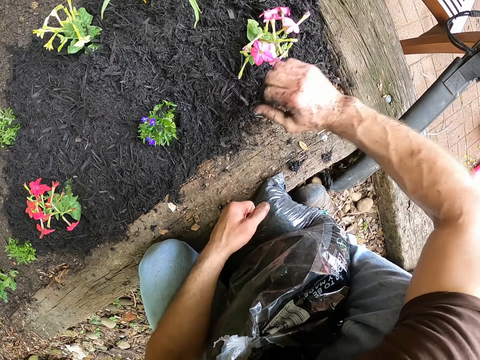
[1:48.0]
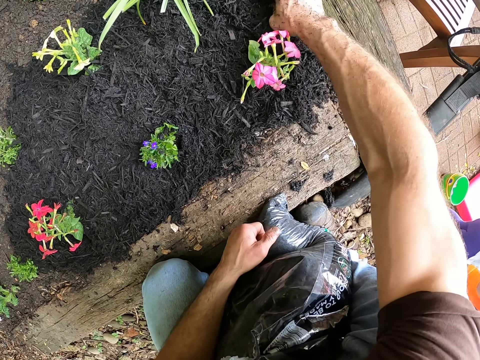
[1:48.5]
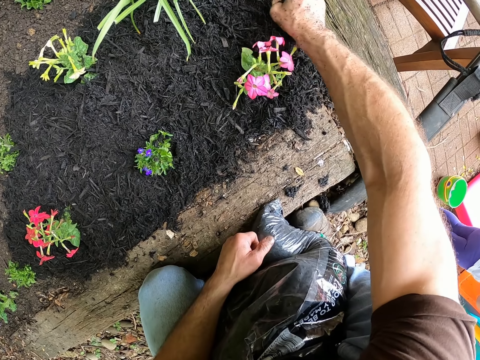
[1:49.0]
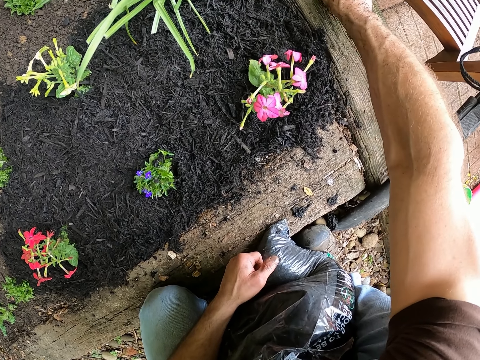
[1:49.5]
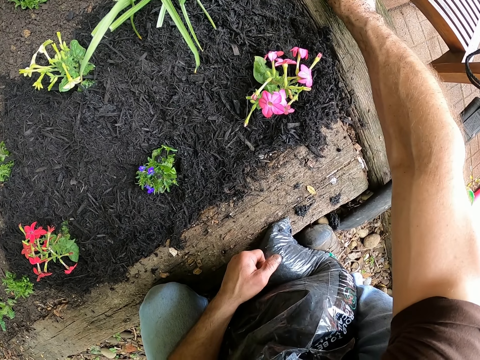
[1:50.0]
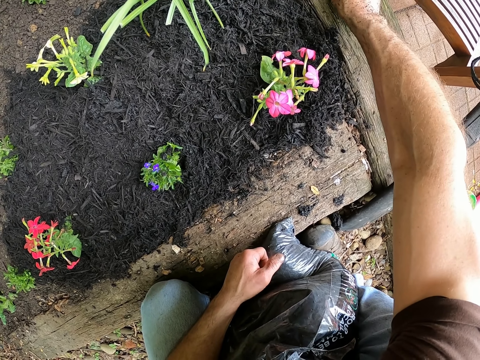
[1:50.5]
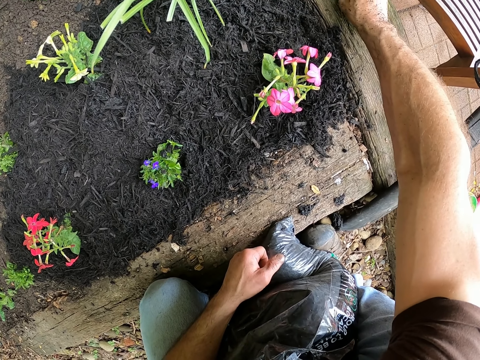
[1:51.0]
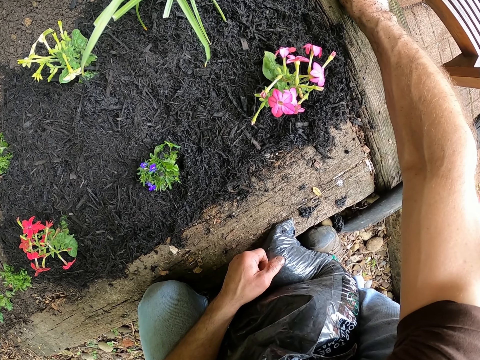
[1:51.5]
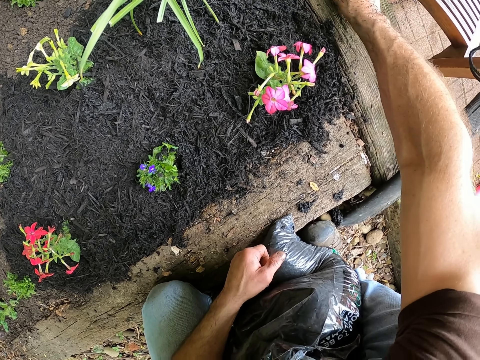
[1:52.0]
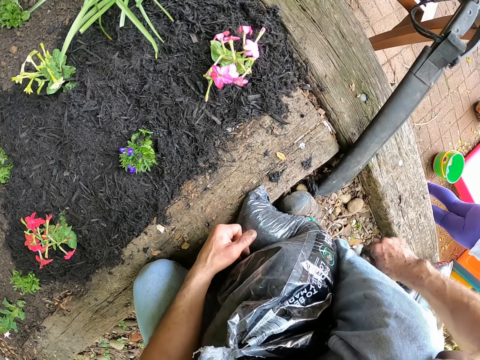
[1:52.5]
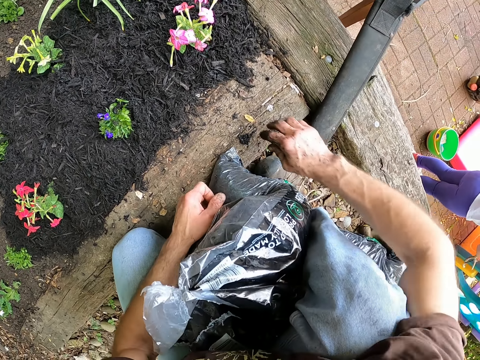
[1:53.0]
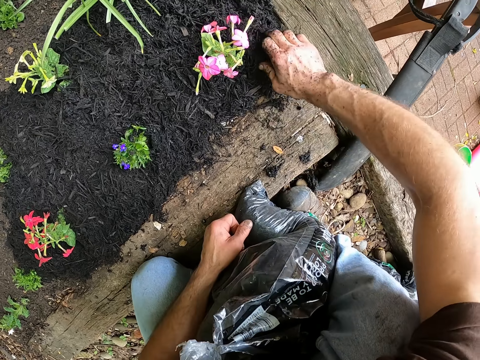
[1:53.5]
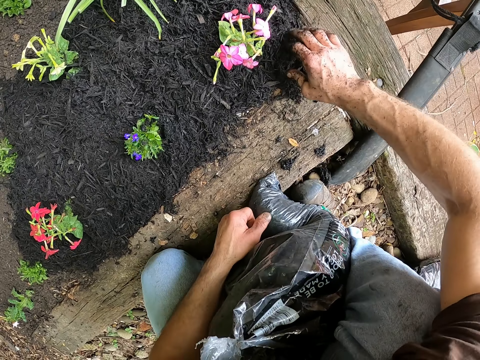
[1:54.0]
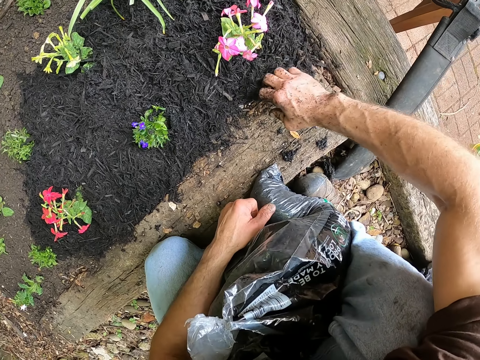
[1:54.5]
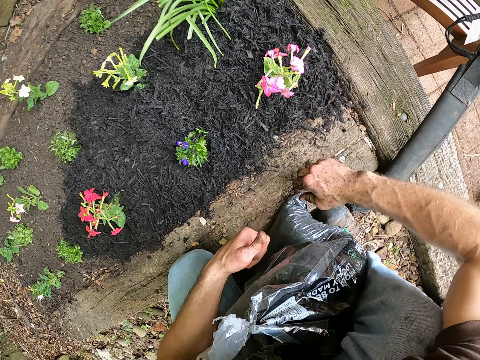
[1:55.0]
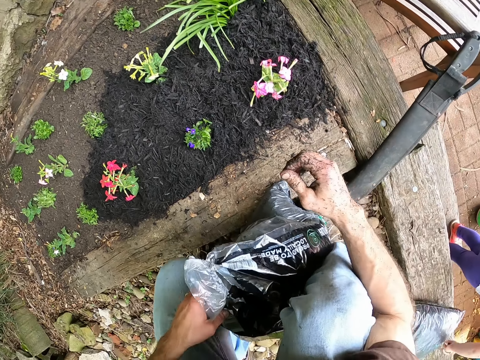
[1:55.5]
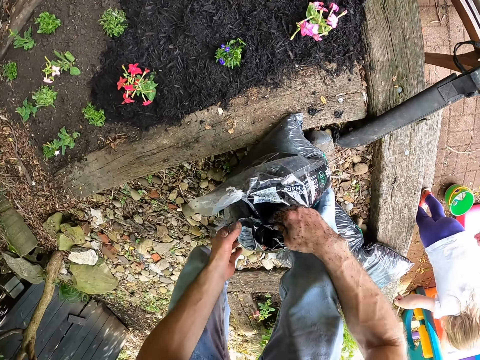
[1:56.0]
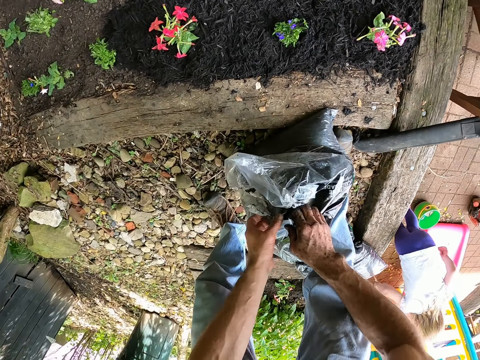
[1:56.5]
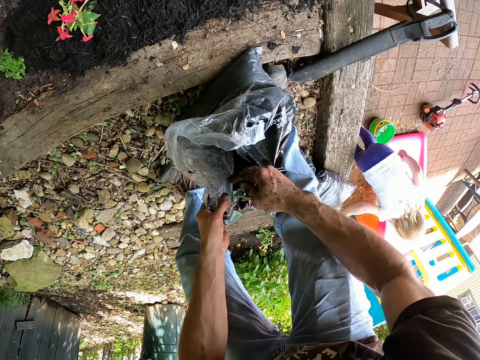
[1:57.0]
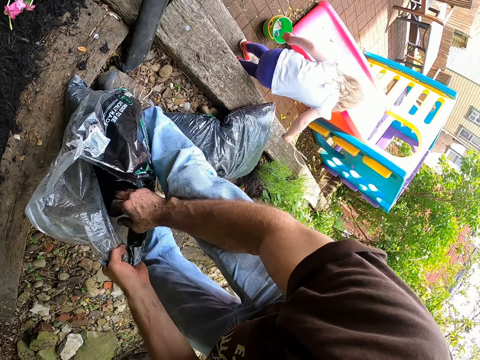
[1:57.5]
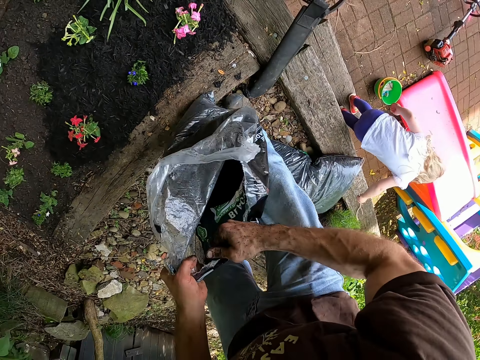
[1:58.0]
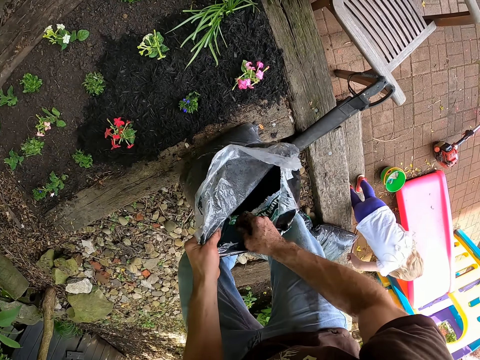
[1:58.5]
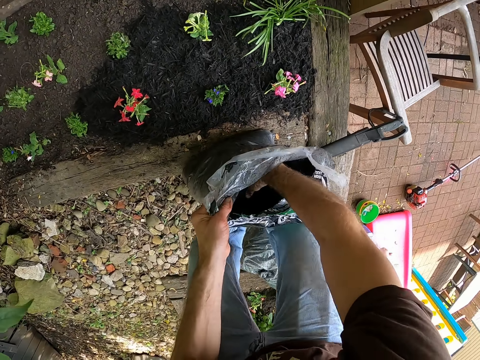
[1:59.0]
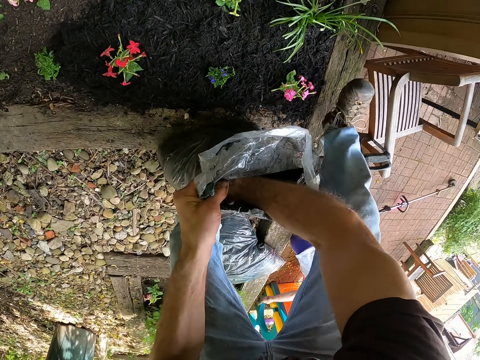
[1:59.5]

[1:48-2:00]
The camera wearer removes trash from the garden edge. He drops the trash. He holds the bag of mulch with his left hand. He picks black mulch. He adjusts the bag of mulch with both hands.

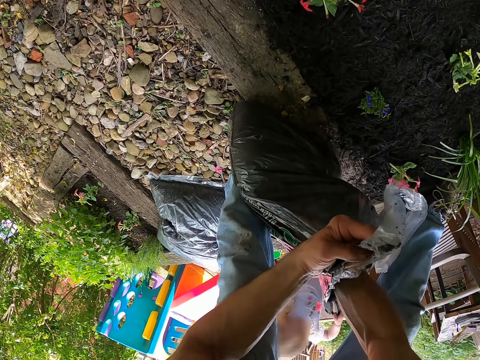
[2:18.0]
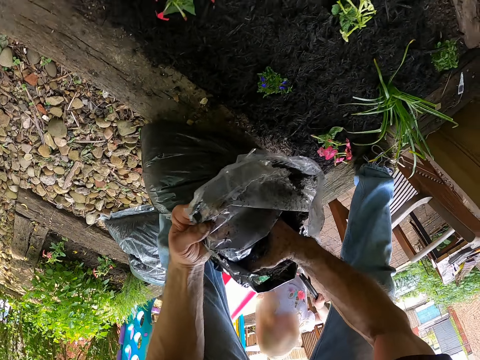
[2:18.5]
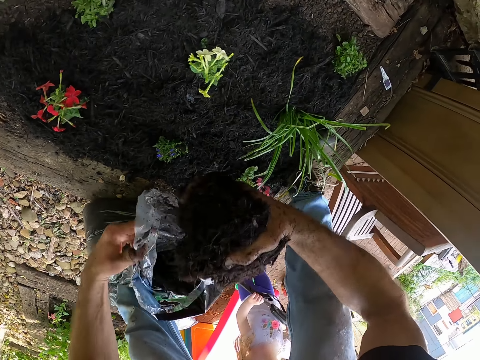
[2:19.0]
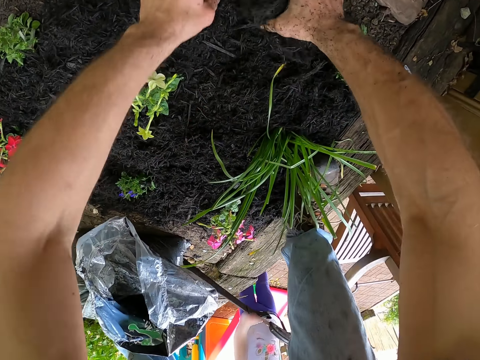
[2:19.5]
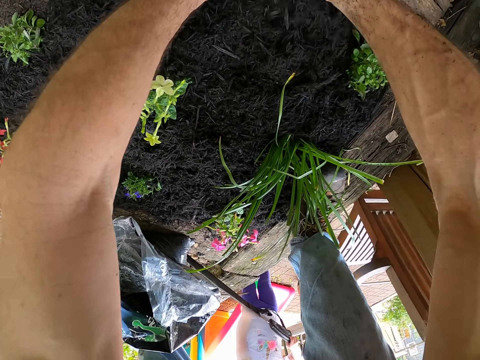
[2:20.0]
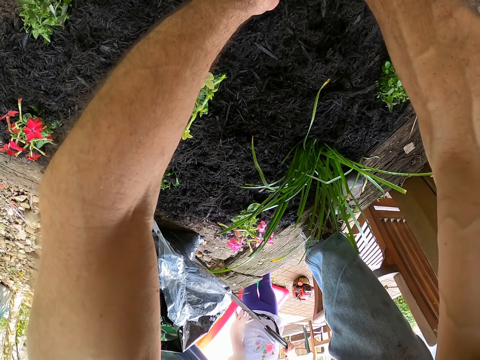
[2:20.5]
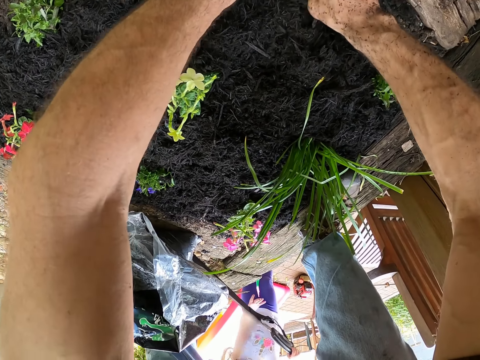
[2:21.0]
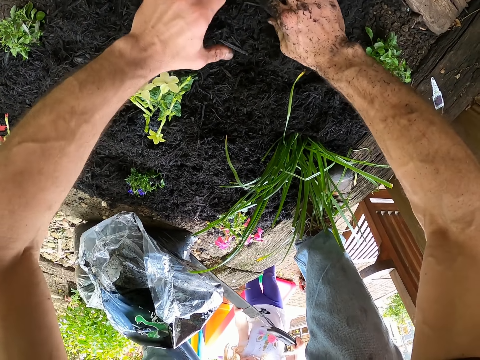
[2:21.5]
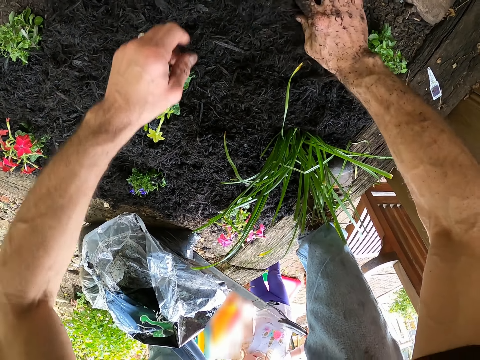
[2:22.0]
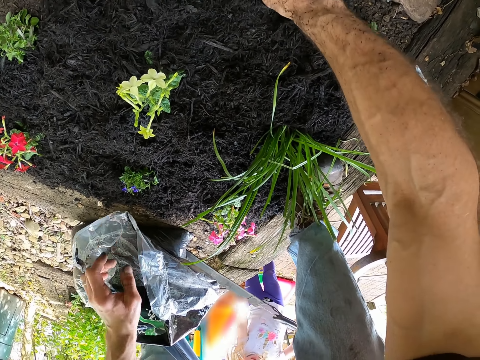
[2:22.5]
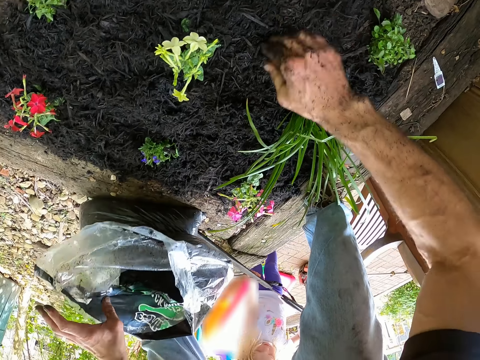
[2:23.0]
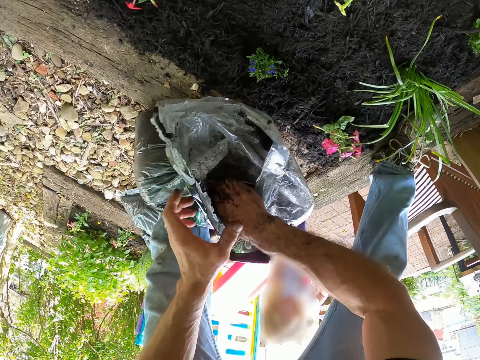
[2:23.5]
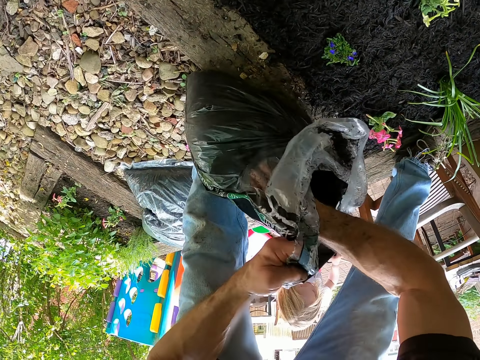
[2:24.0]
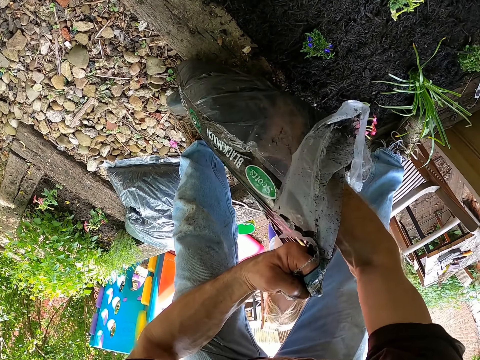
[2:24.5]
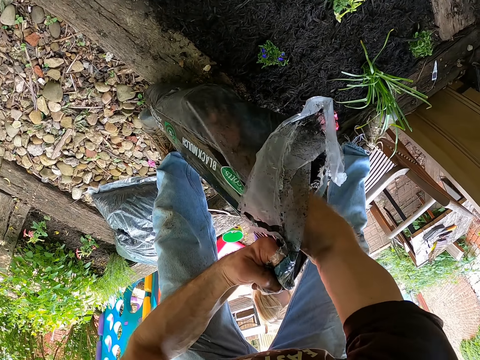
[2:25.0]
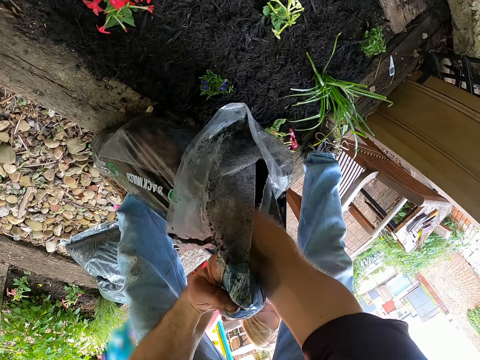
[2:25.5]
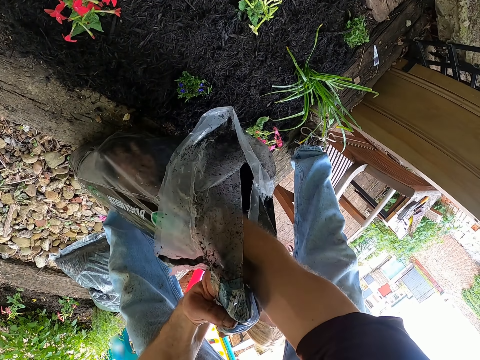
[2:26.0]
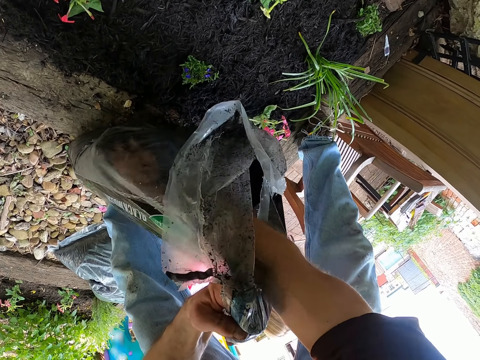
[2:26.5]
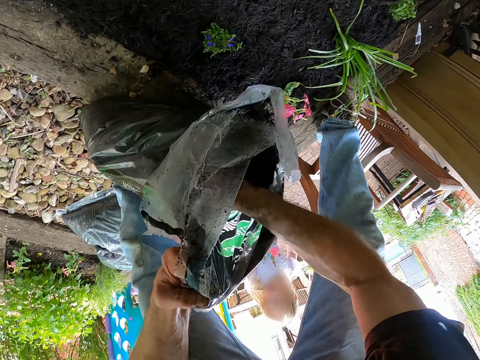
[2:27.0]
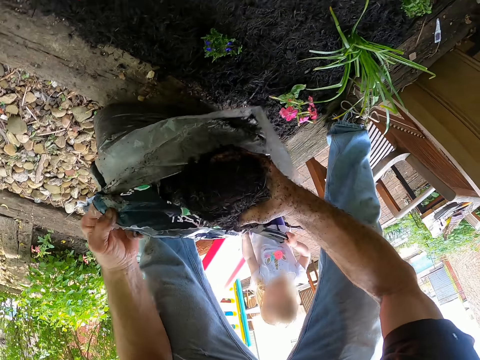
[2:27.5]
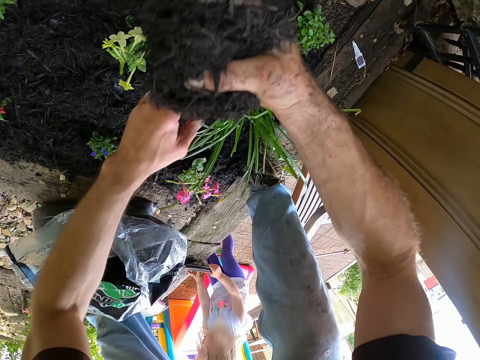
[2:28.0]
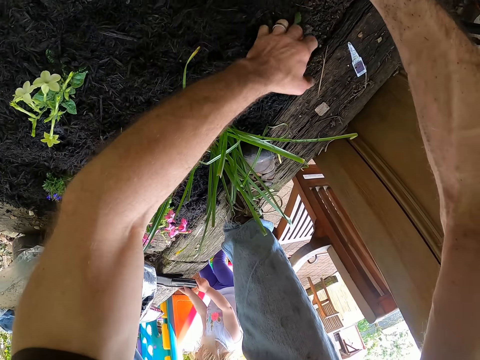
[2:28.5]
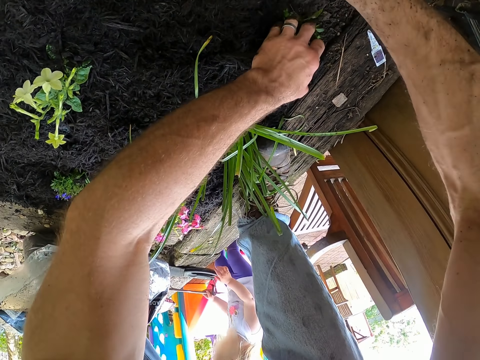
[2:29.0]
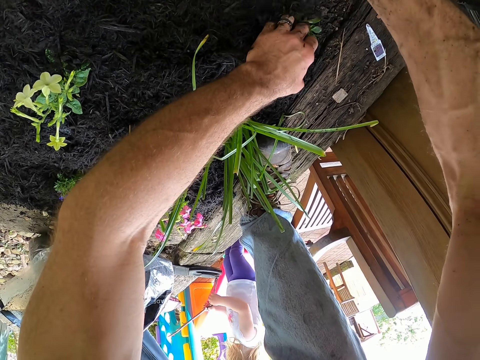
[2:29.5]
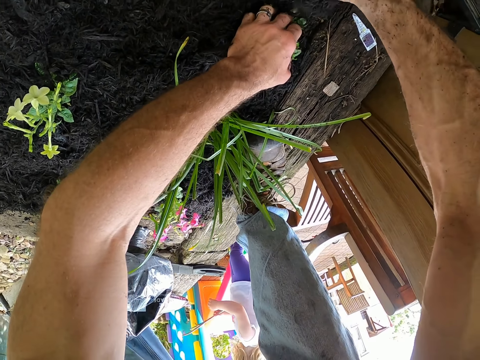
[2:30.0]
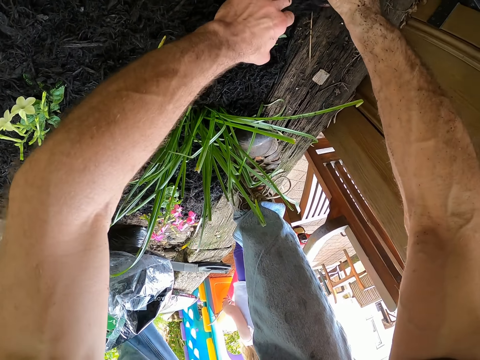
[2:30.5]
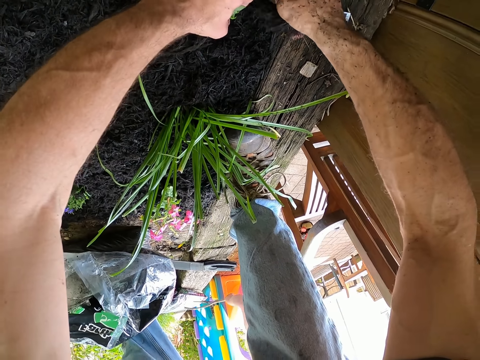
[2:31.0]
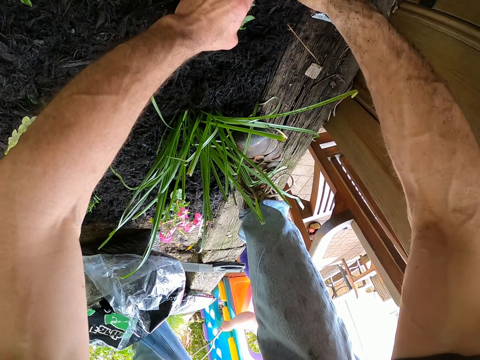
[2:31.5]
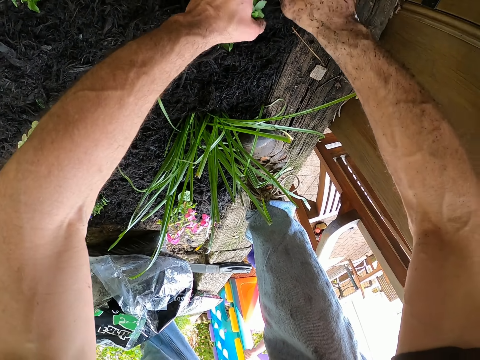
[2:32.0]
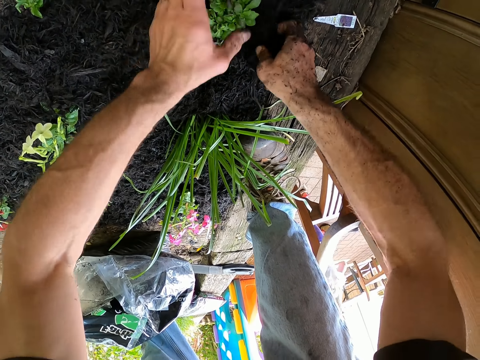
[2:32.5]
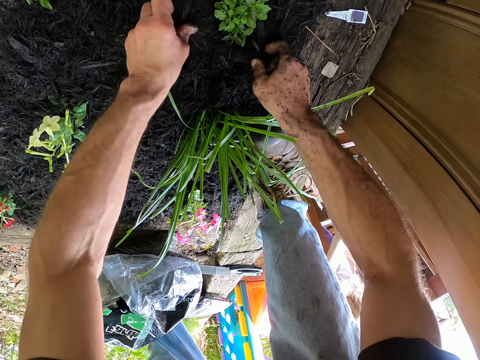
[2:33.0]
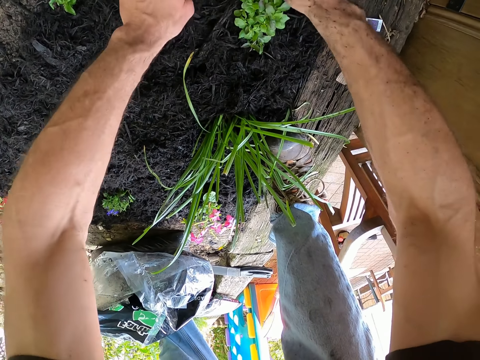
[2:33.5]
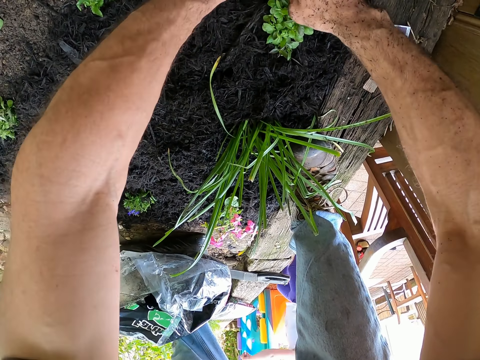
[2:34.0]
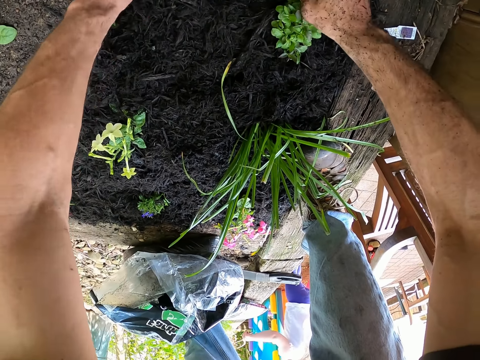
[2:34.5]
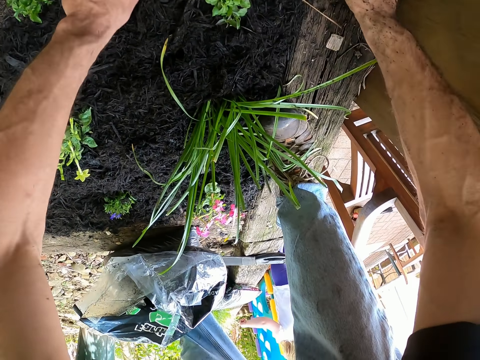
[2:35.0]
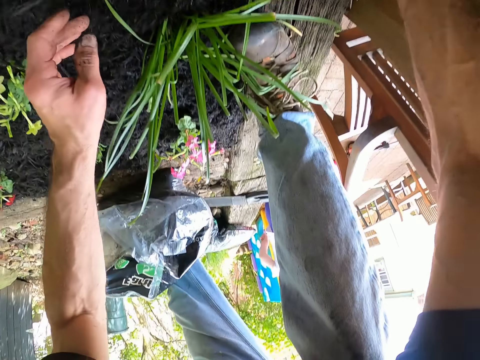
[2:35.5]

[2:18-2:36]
The camera wearer mulches the plants on the soil bed with both hands. He holds the bag of mulch with both hands. He packs black mulch from the bag with his right hand. He holds a plant with his left hand. He touches the plant. He spreads the black mulch on the garden. He mulches the plants on the soil bed with his right hand.
